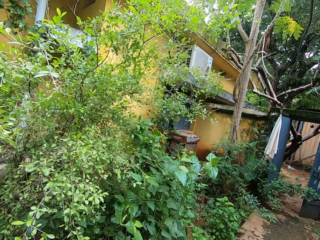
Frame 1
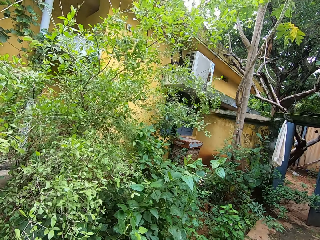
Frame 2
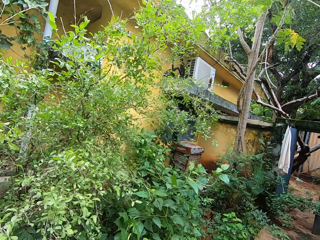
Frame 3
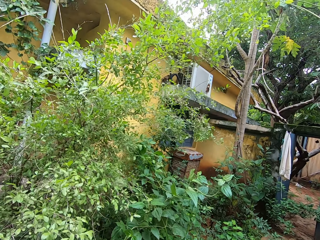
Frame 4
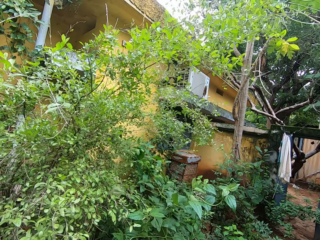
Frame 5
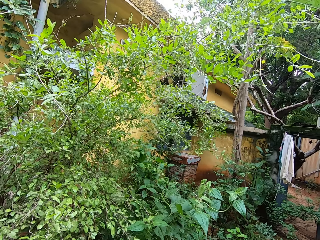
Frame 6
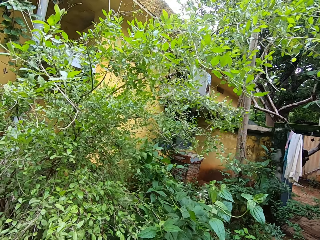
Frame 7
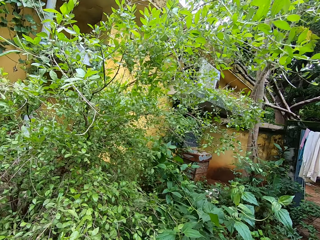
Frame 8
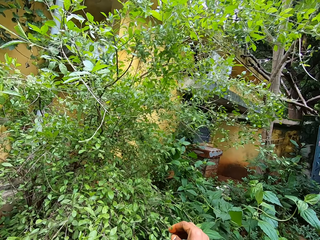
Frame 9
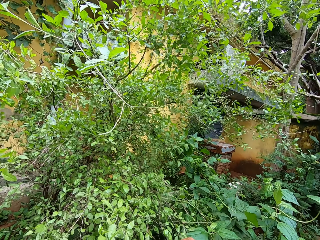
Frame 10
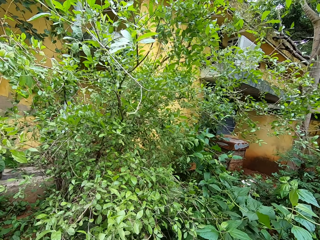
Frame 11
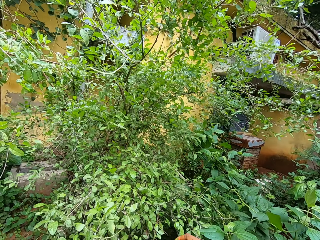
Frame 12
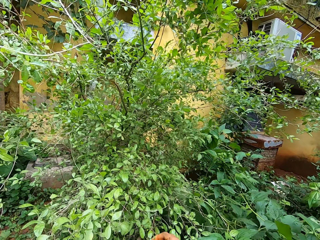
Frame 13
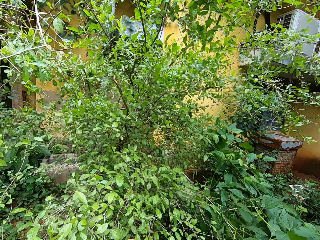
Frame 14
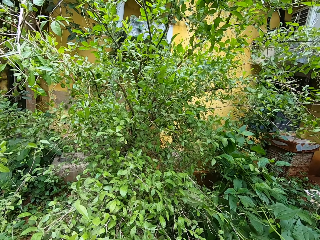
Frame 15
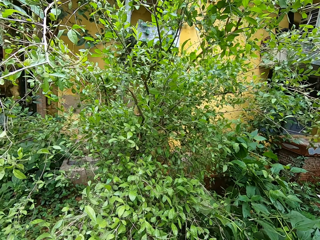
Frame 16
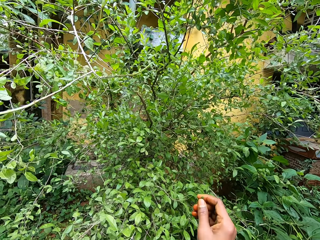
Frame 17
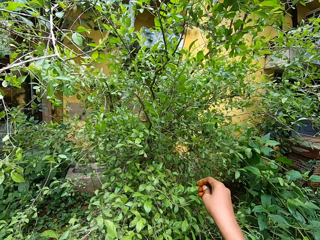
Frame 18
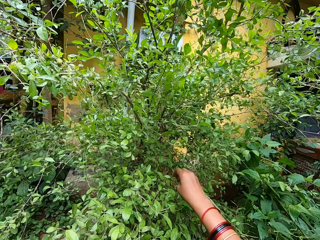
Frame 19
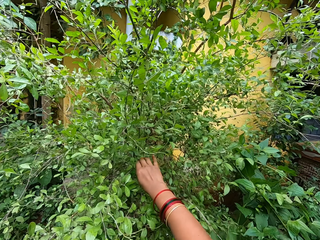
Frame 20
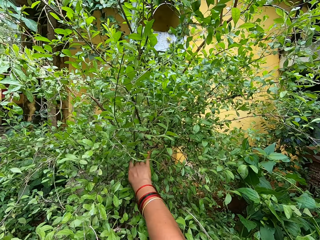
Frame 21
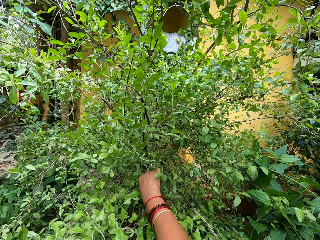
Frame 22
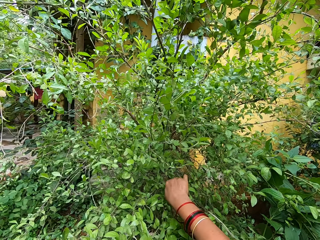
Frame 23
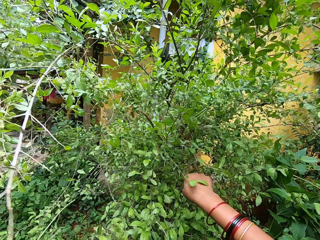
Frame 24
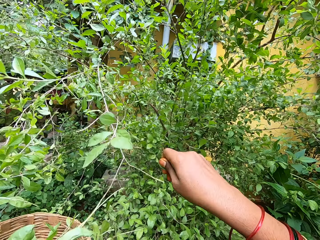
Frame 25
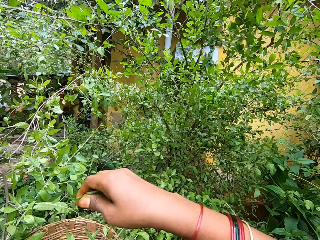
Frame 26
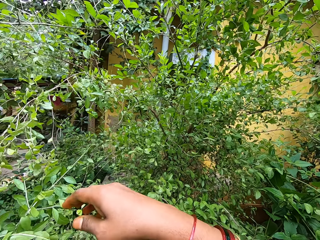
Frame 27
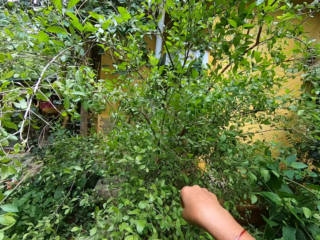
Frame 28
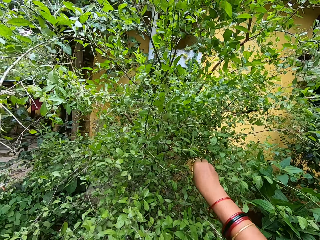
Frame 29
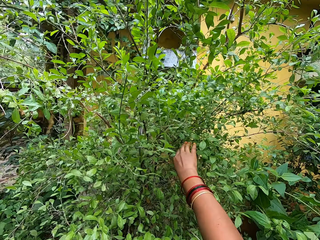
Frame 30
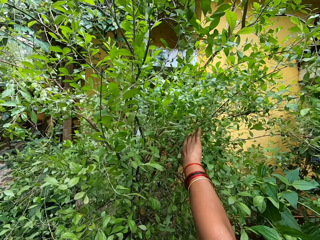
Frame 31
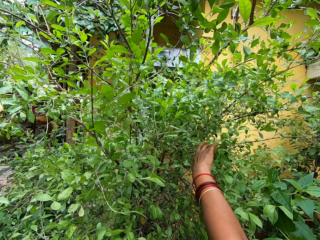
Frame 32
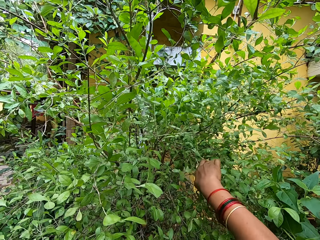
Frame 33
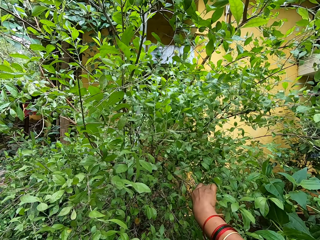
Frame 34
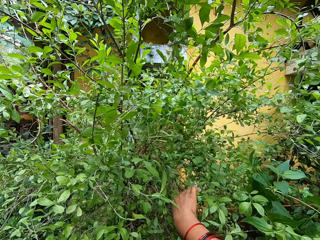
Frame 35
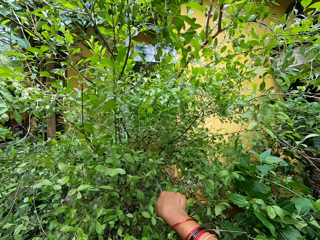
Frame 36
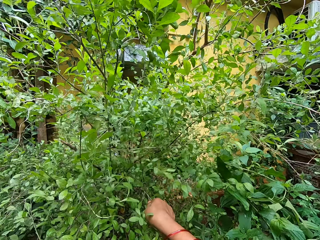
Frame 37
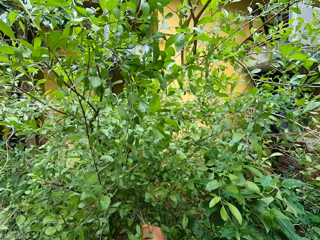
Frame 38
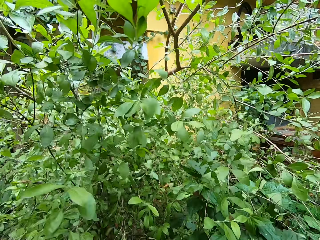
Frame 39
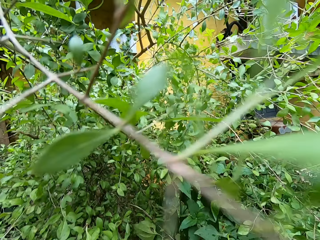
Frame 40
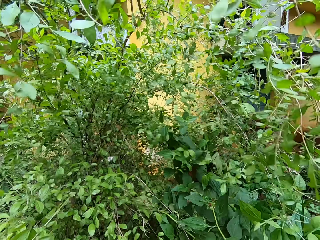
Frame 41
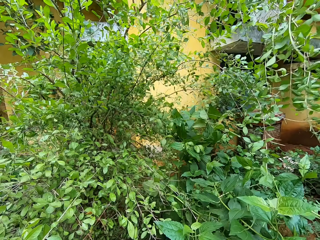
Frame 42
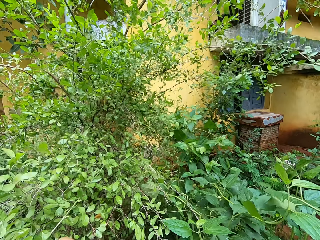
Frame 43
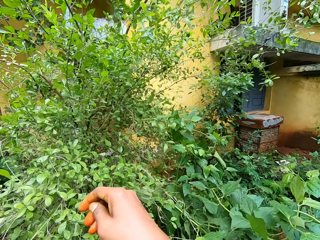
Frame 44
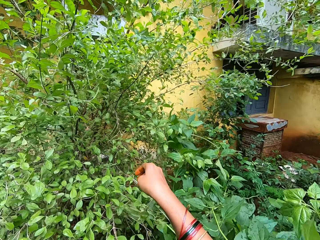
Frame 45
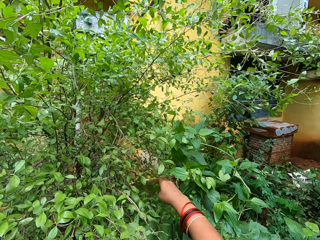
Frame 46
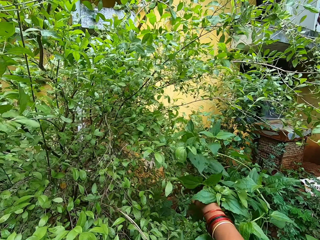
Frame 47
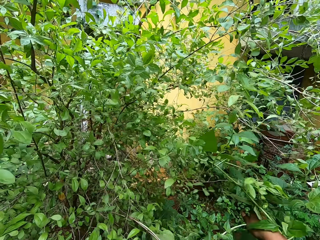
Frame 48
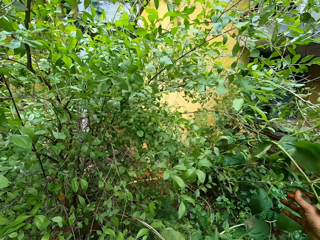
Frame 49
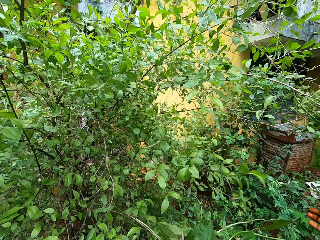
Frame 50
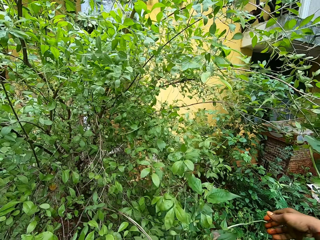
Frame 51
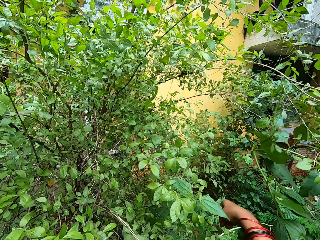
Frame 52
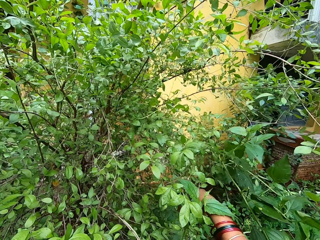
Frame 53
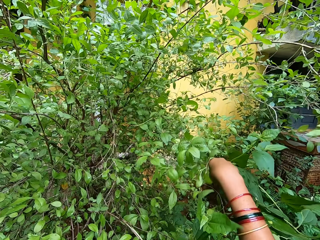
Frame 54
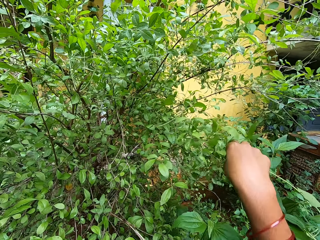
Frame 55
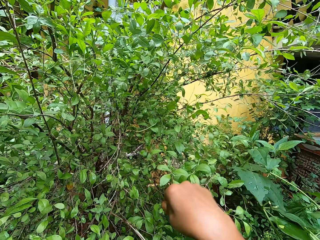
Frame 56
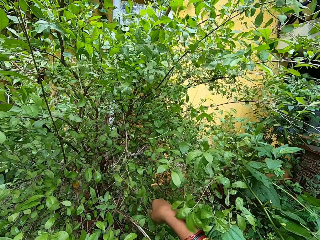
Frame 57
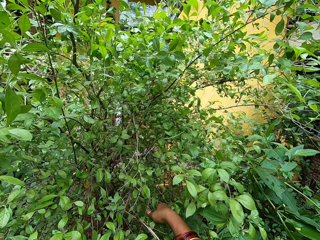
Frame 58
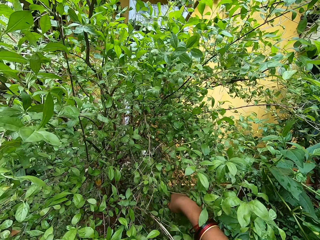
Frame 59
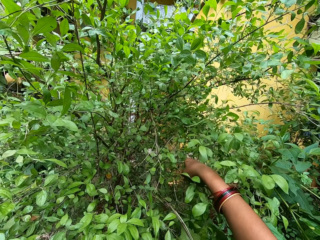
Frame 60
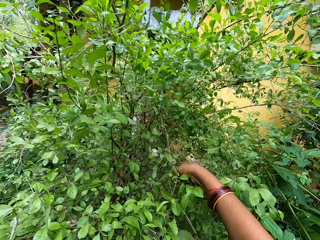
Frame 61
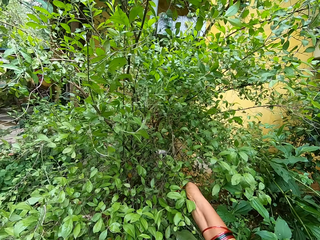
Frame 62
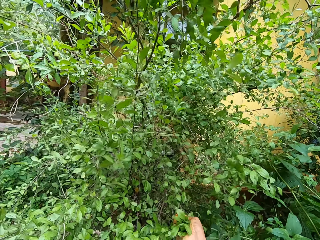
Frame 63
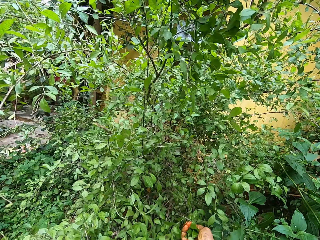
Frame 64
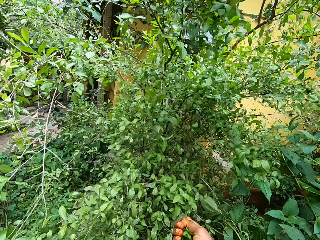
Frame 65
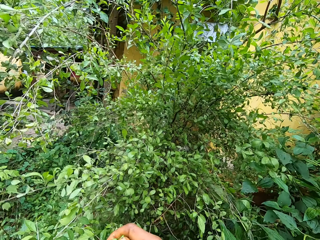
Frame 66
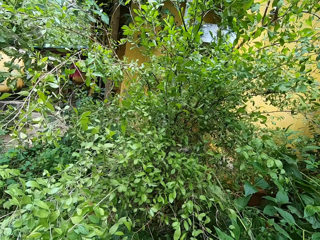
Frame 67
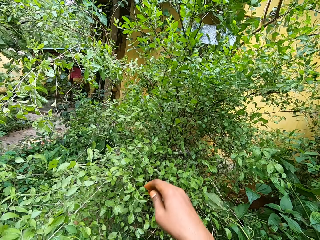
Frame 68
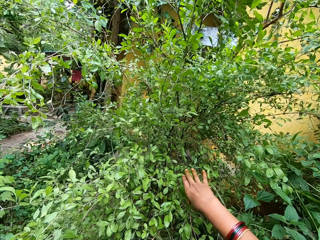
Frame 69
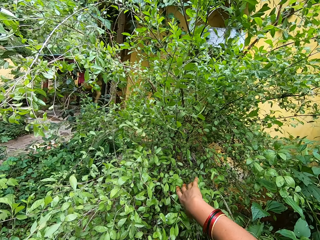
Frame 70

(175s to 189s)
The camera wearer looks in front. They put the leaves inside the basket. They pull a twig with the right hand. They pluck the leaves from the tree. They throw a twig with the right hand.

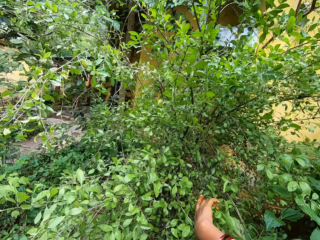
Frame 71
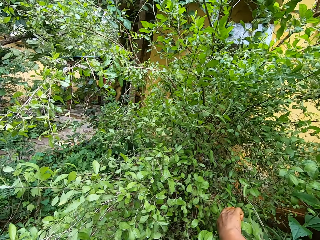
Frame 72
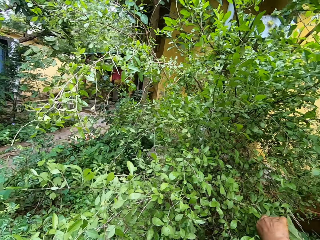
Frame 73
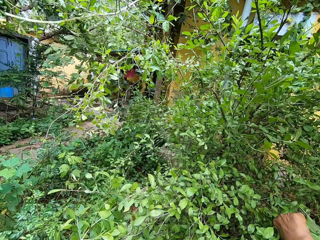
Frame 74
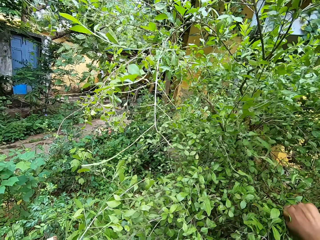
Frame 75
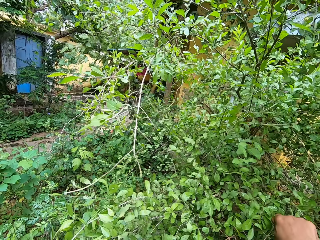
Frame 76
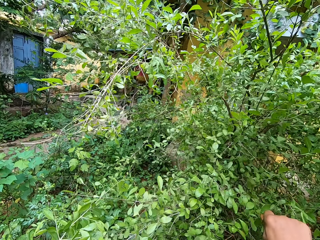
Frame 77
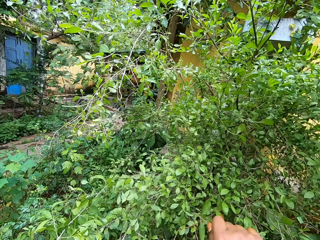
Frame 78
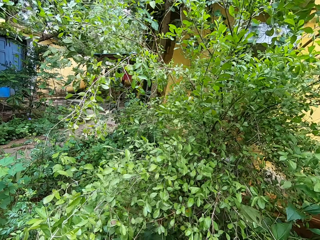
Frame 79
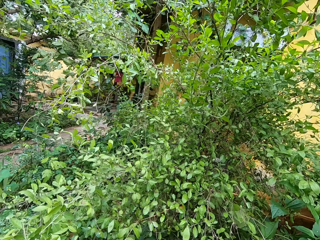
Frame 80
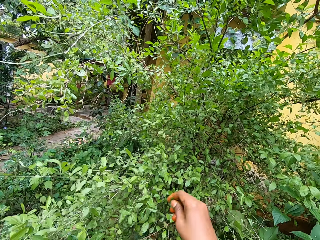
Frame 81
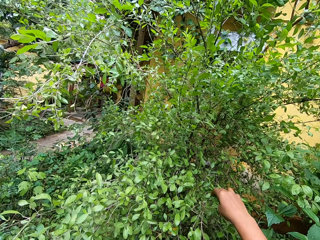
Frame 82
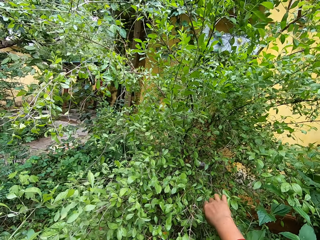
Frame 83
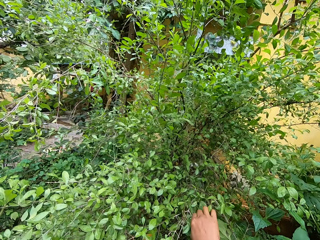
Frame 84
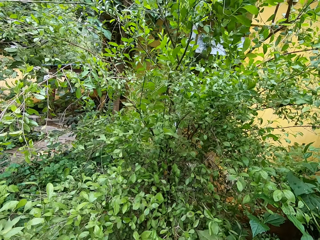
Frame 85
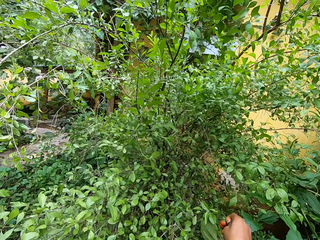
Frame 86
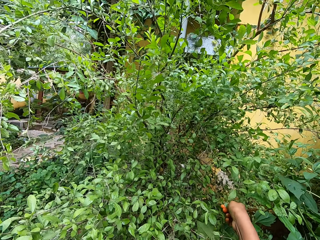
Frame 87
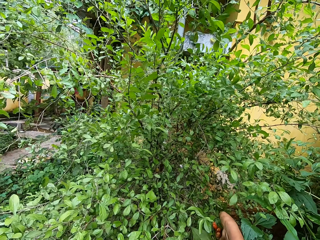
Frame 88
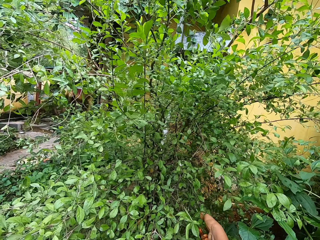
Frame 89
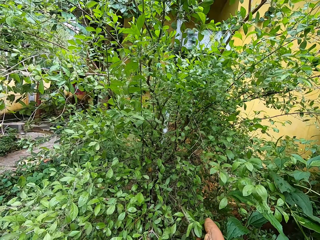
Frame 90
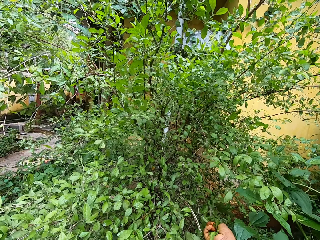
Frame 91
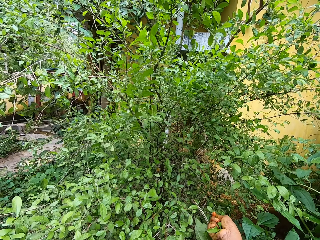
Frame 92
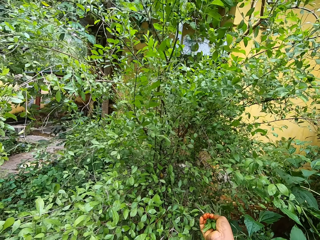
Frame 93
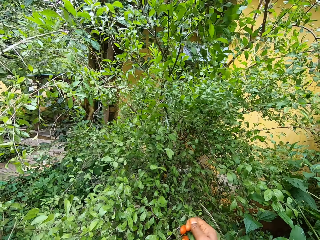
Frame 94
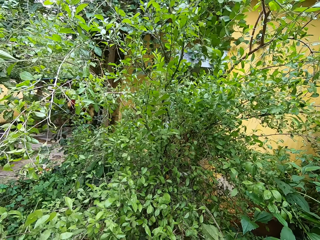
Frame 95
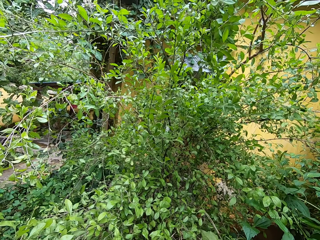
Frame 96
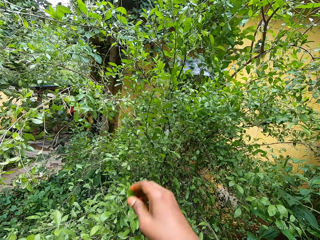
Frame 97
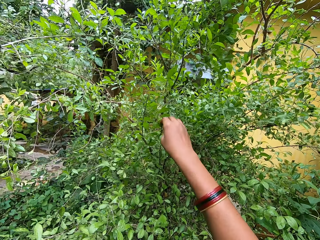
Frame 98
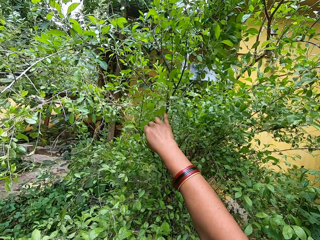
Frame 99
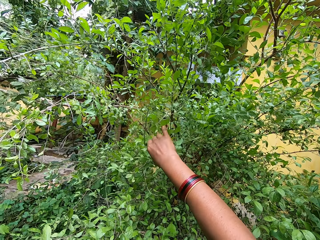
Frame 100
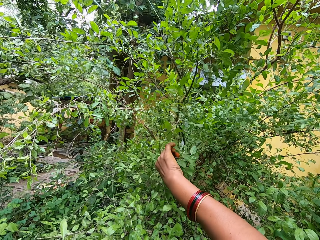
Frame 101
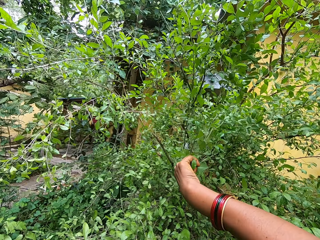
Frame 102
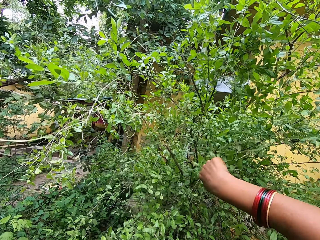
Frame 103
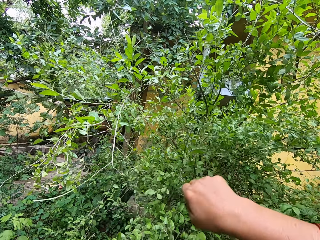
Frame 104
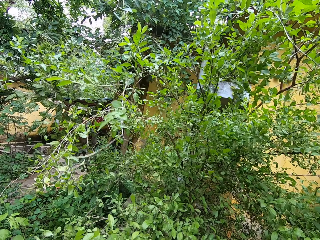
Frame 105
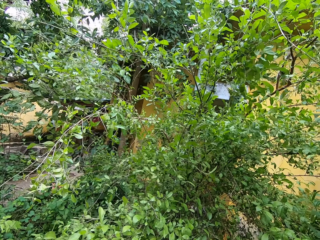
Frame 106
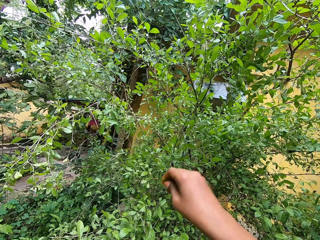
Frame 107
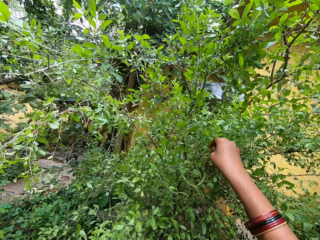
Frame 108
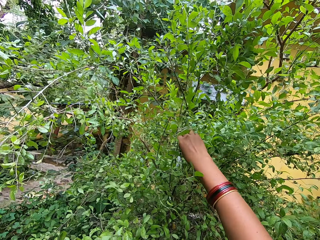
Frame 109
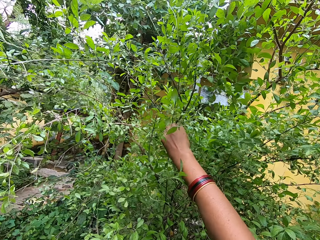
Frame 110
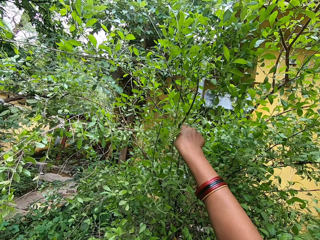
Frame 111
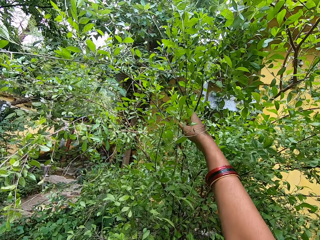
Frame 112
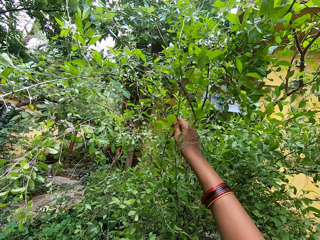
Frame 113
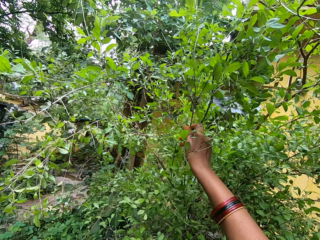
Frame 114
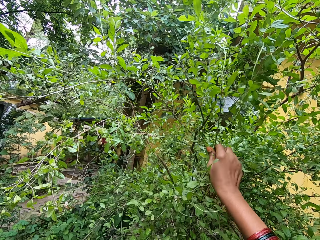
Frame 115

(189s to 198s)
The camera wearer picks leaves with the right hand. They pick fruits with the right hand.
